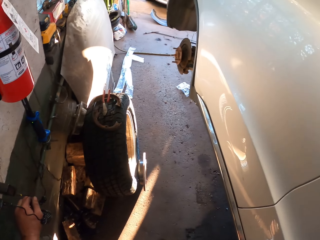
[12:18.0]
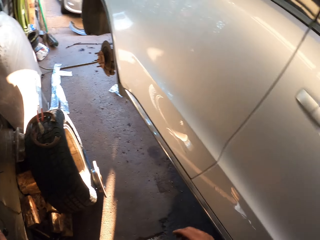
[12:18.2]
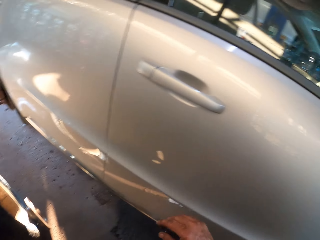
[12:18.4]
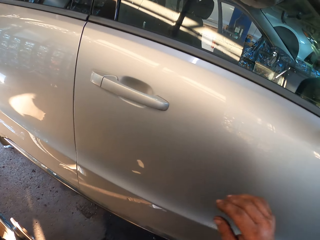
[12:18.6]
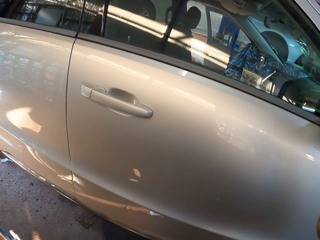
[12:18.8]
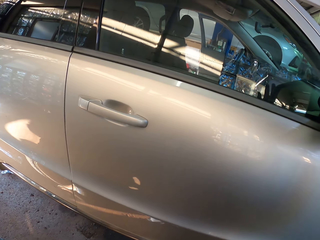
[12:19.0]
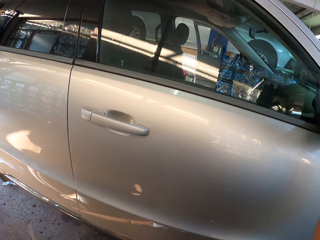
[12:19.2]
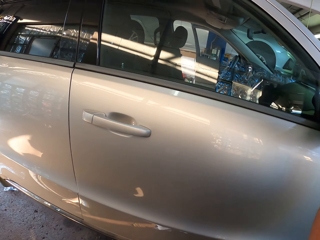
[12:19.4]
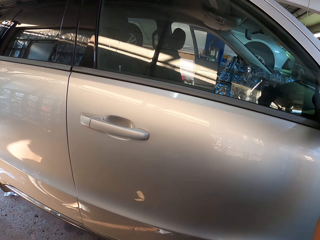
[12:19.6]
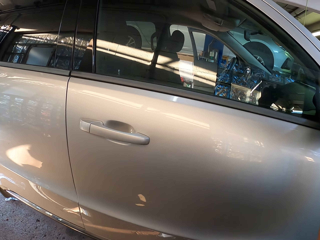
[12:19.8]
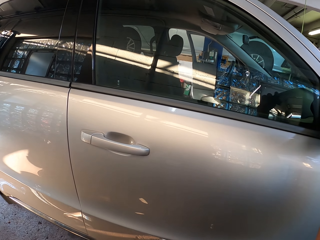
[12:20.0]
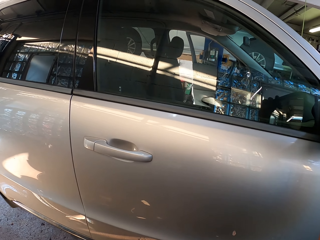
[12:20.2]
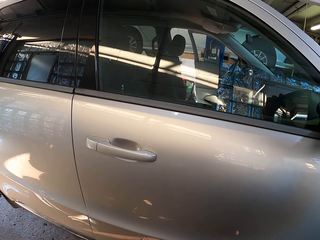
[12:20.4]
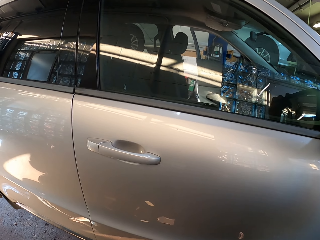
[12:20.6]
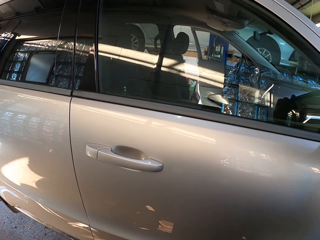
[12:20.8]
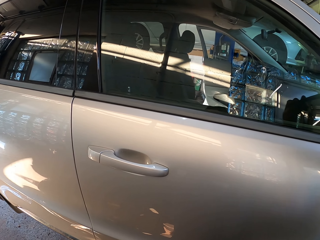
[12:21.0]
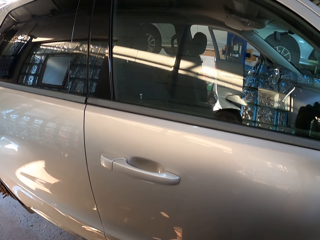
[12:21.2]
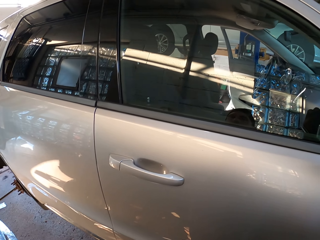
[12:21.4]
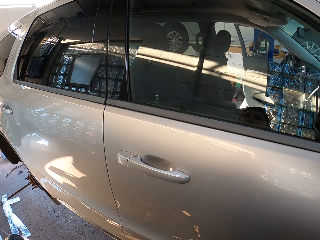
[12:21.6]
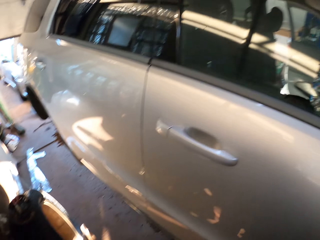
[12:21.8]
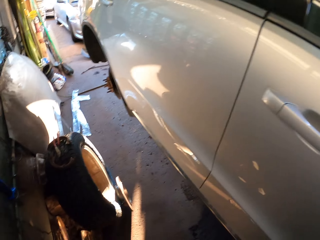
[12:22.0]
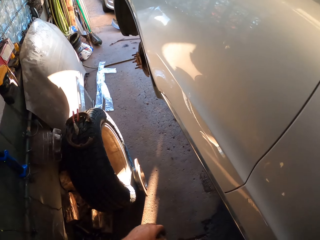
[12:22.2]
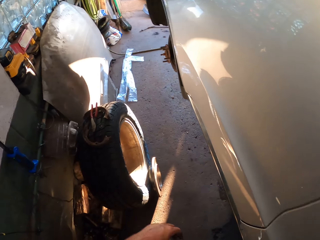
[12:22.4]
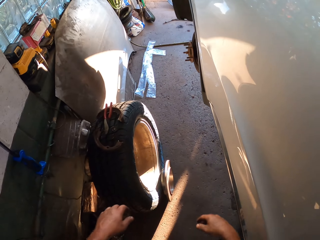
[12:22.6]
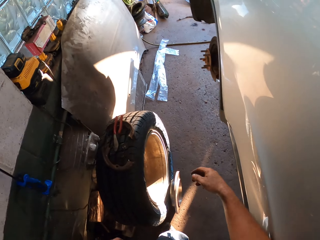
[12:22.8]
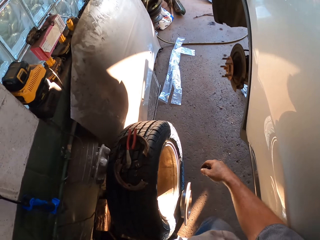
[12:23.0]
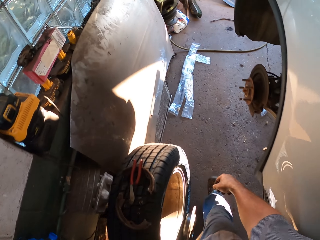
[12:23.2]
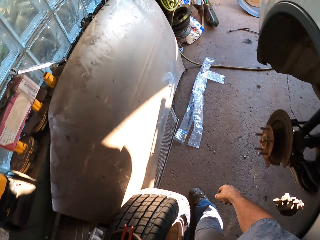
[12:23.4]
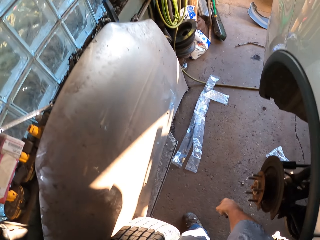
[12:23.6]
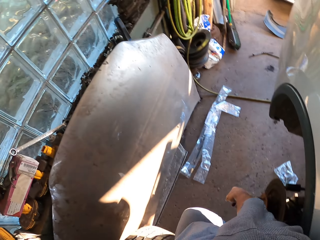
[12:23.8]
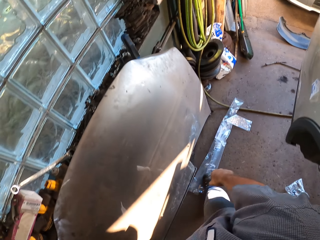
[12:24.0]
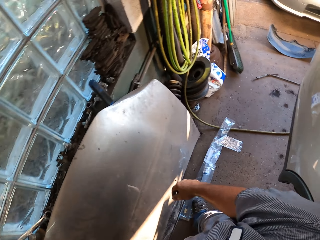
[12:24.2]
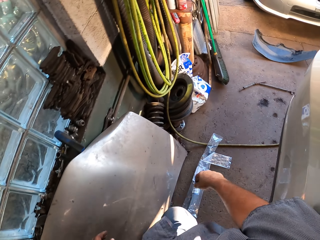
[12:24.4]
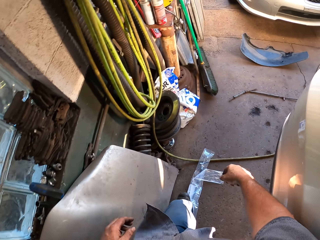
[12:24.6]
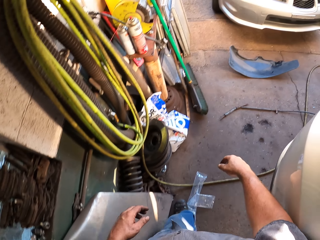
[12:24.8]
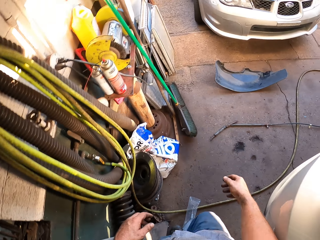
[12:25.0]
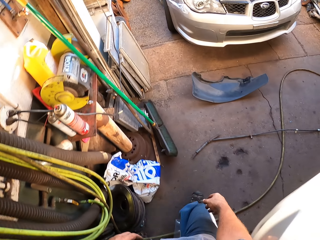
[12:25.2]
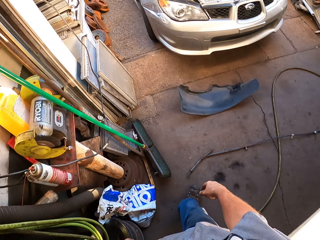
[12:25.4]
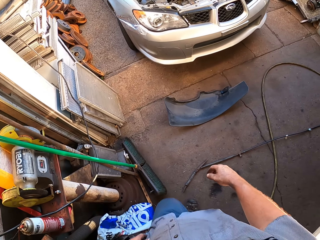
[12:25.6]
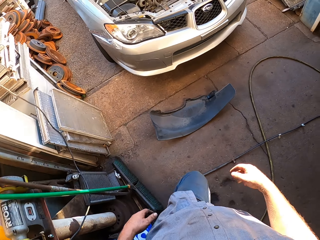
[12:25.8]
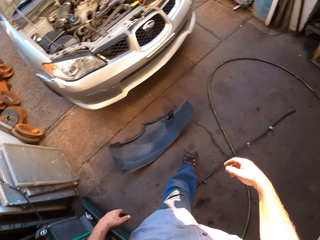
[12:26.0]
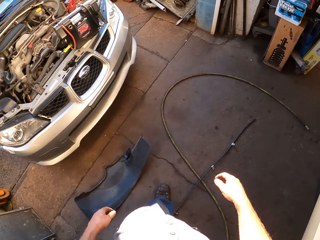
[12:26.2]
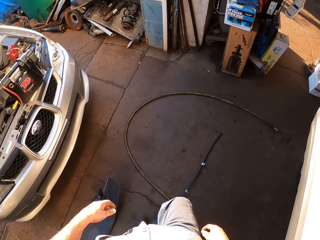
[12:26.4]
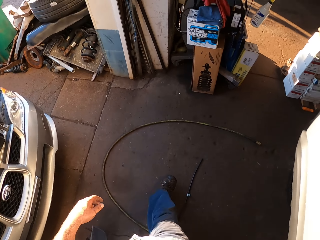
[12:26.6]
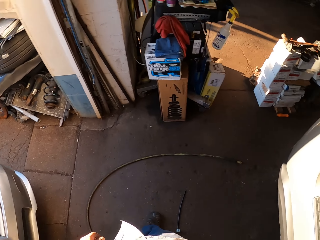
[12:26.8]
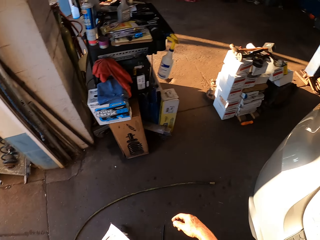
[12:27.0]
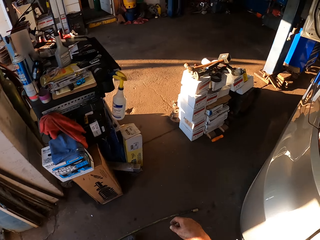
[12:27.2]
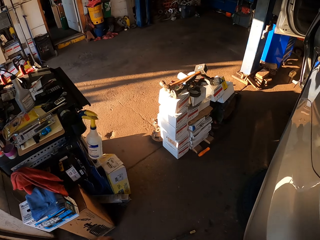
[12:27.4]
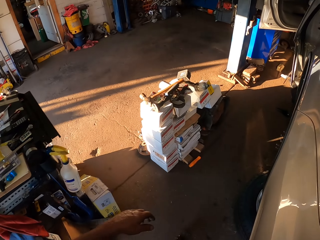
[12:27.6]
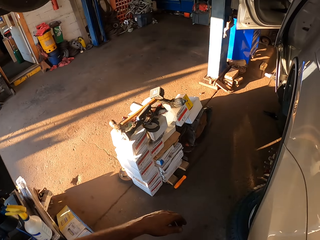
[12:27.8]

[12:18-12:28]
The camera wearer holds the tap. He lifts his hand. He looks at the car. He walks around the car.

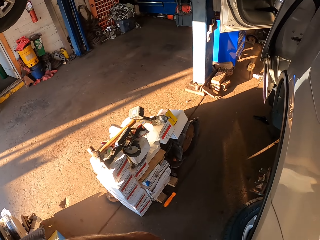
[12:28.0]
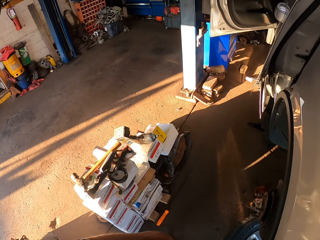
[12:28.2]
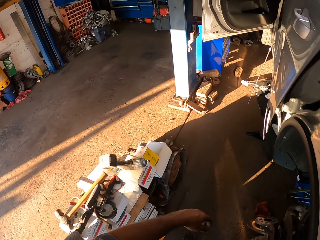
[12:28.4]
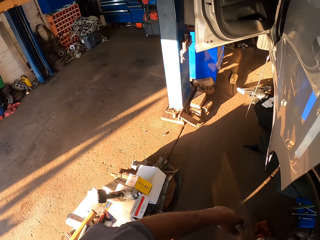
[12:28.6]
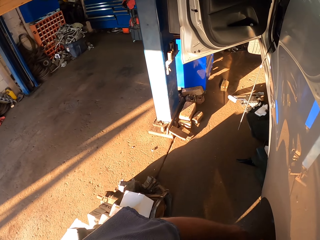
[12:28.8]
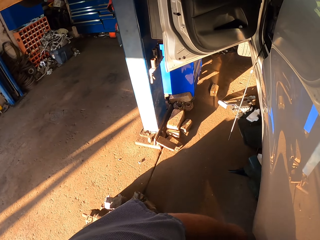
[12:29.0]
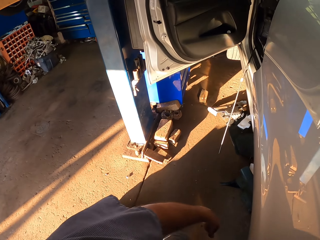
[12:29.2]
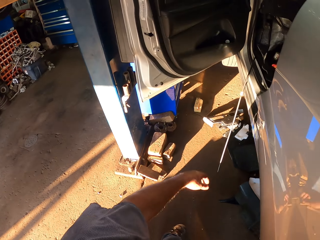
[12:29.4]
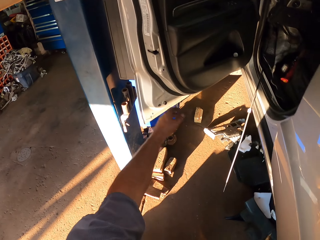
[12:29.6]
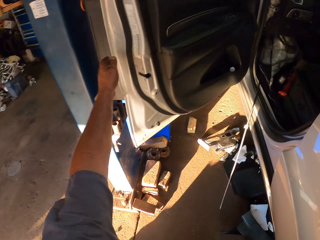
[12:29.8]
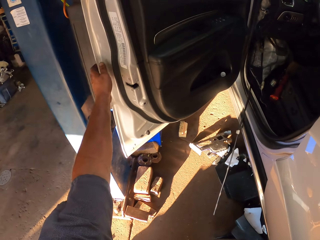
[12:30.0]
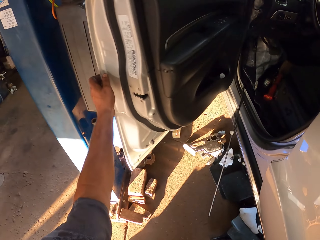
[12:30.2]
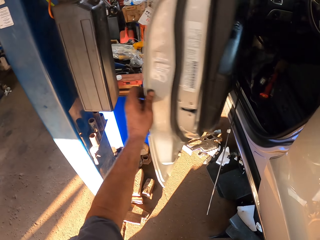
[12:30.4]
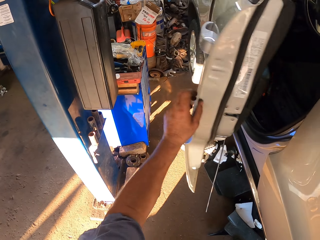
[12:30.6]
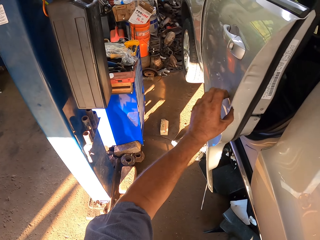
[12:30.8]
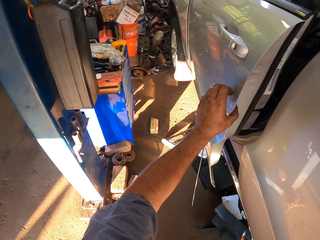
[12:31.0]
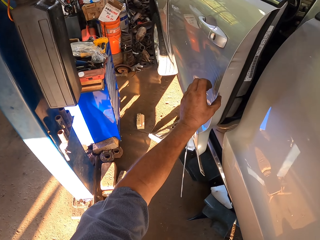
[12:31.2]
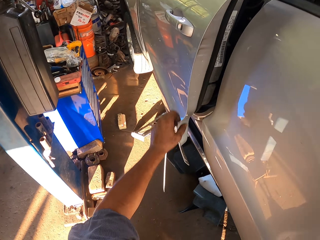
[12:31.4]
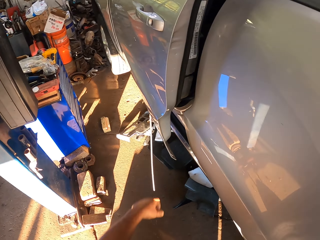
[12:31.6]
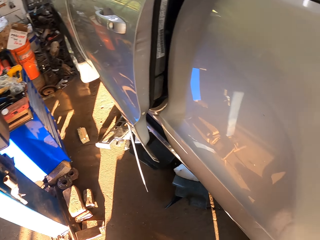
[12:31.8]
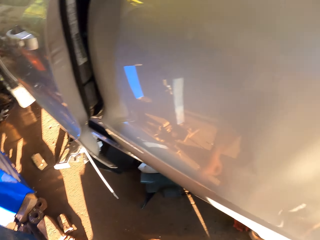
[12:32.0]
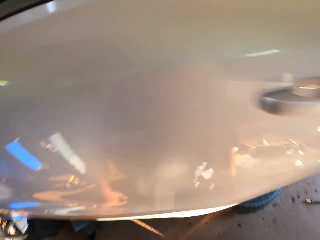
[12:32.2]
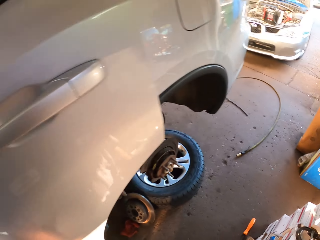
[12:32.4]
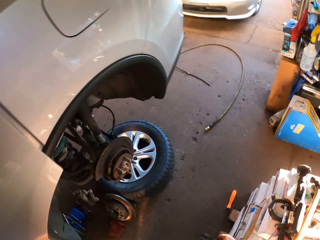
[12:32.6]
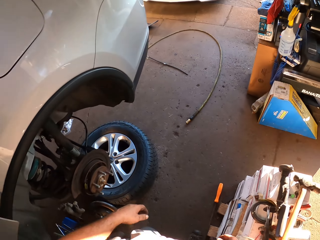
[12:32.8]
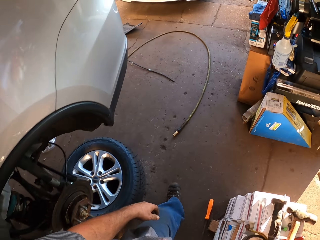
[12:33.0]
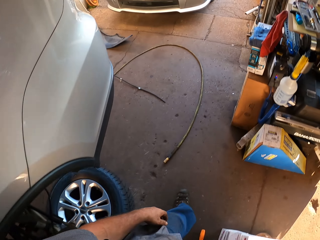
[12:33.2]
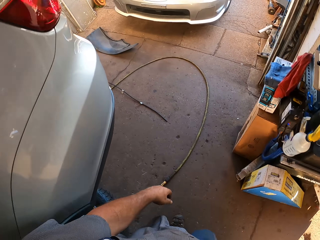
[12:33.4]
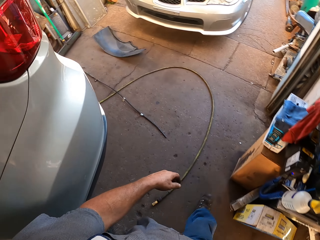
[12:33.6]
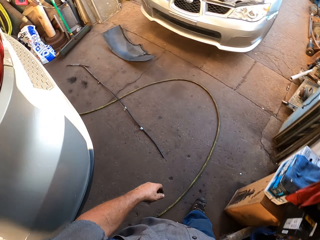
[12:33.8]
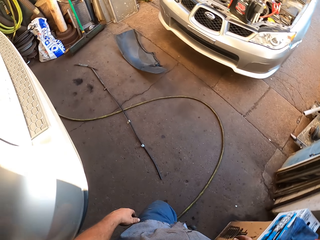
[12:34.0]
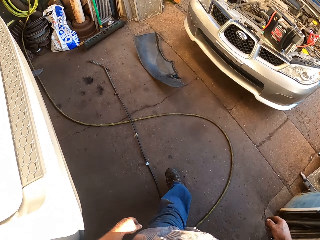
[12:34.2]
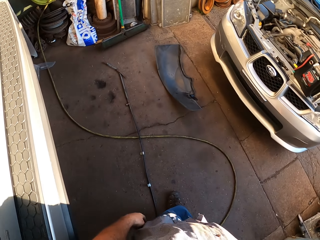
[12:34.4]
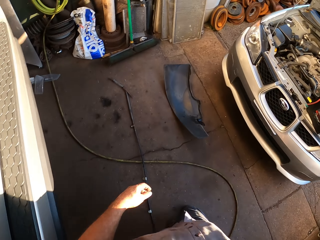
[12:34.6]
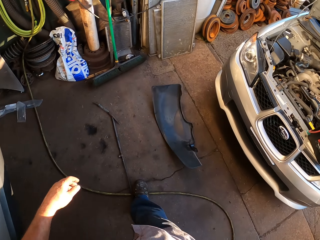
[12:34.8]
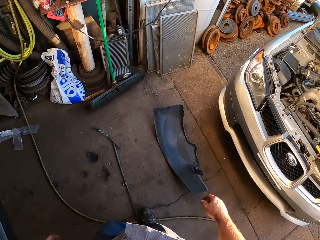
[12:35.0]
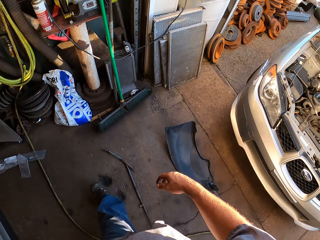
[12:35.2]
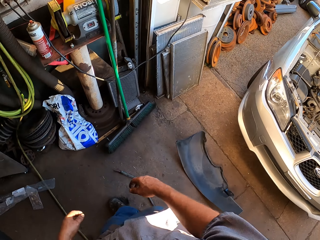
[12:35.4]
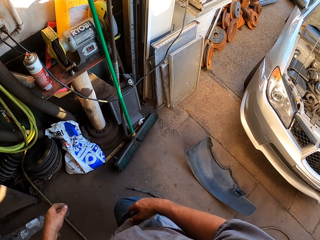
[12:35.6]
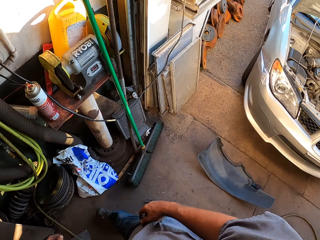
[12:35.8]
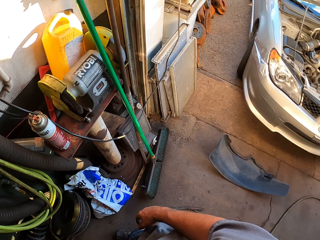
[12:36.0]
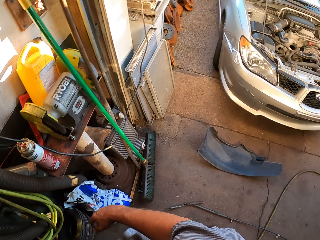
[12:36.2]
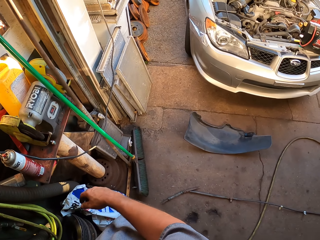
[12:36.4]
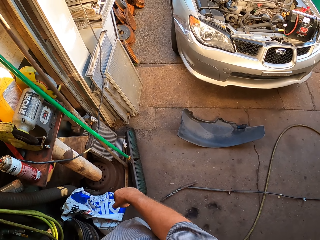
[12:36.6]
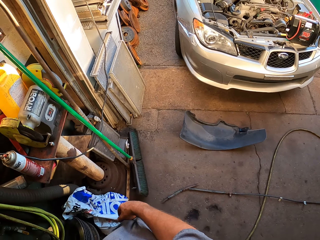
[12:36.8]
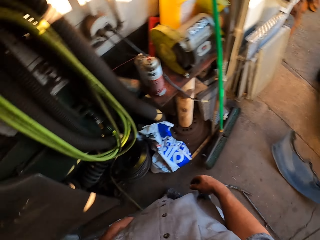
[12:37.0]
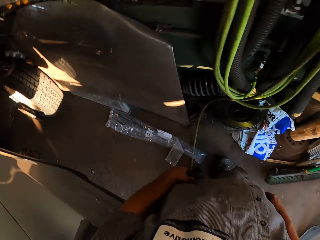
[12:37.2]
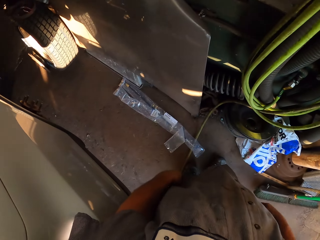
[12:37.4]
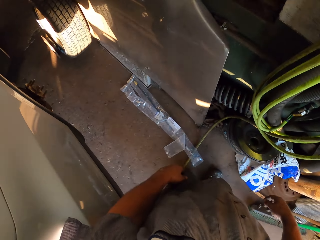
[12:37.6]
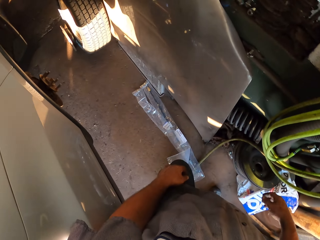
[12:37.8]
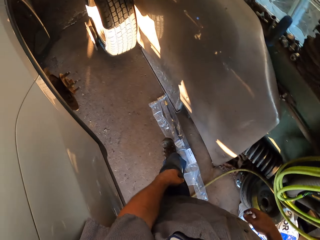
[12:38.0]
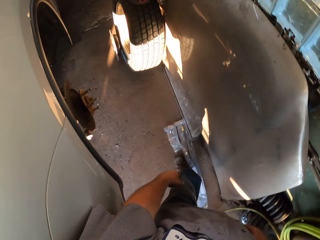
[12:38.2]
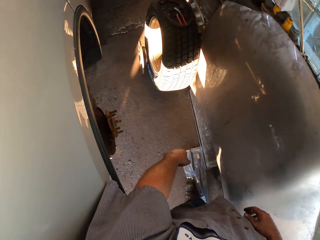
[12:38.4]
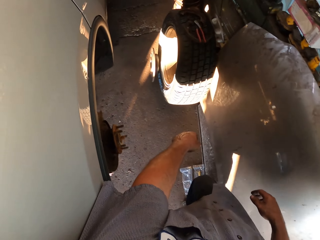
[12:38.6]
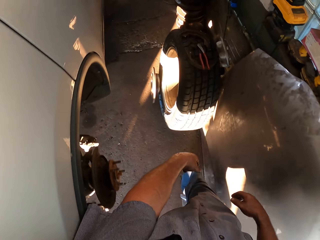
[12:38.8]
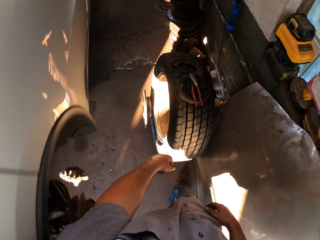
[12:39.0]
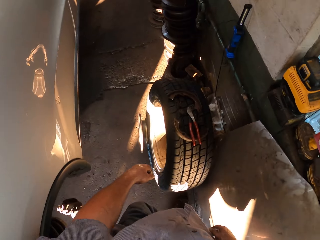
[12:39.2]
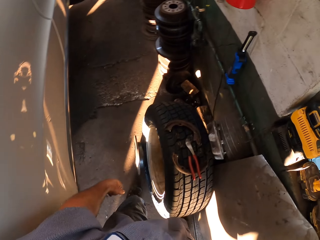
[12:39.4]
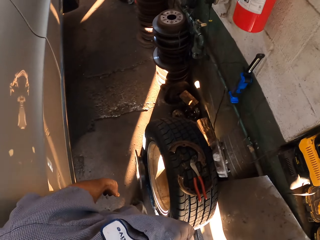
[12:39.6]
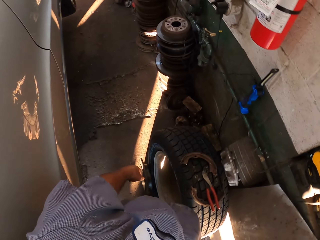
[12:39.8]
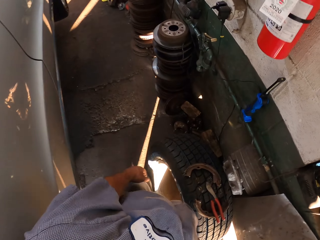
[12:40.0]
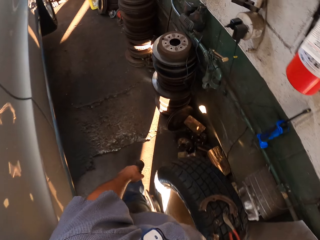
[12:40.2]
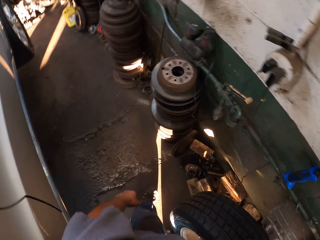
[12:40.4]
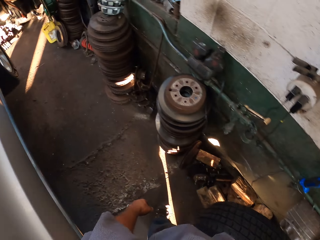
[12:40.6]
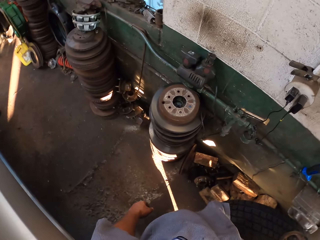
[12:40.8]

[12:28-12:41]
The camera wearer closes the door of a car. They turn around. They walk in the garage. They walk around the car. They turn left. They look at the other car. They look at the broom. They walk beside the car.
